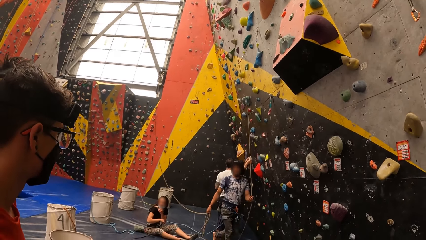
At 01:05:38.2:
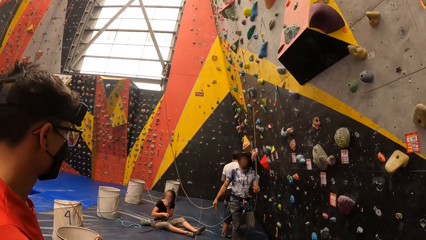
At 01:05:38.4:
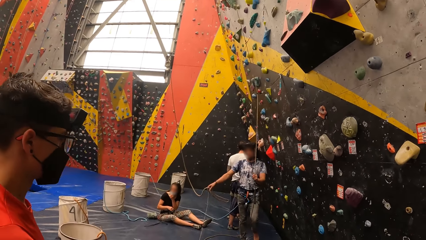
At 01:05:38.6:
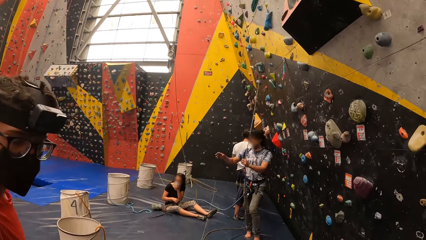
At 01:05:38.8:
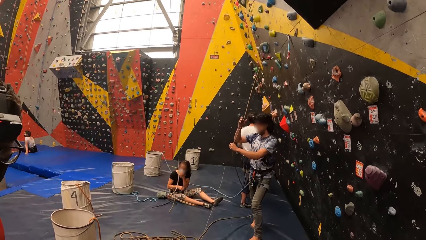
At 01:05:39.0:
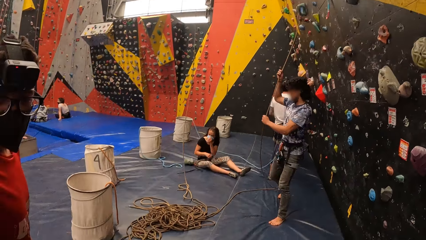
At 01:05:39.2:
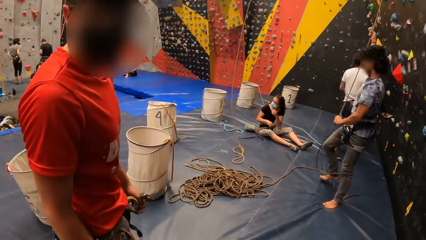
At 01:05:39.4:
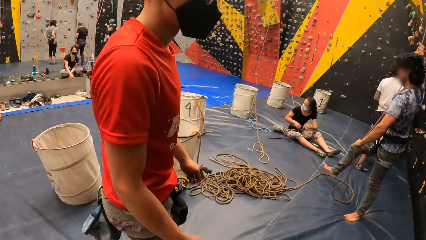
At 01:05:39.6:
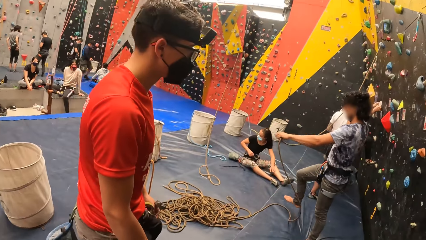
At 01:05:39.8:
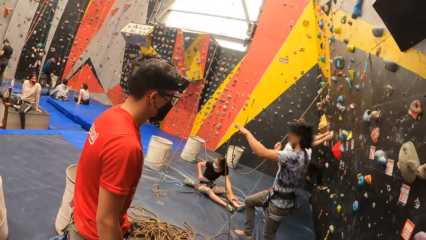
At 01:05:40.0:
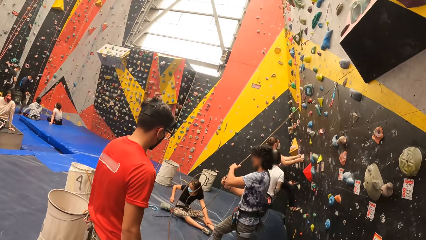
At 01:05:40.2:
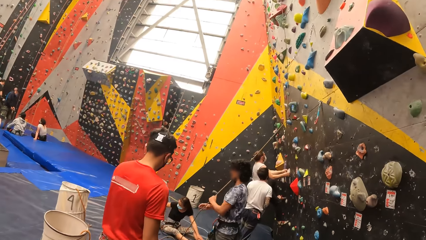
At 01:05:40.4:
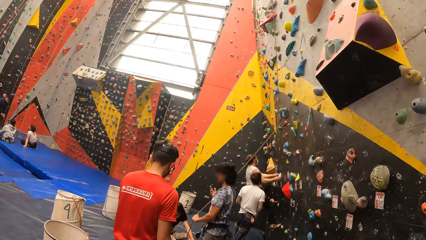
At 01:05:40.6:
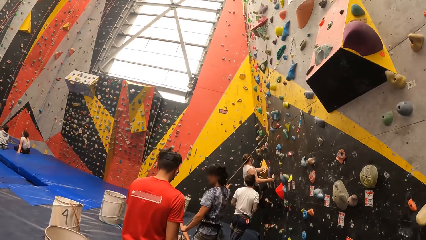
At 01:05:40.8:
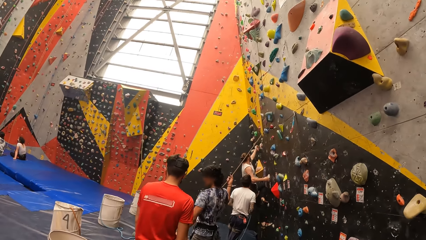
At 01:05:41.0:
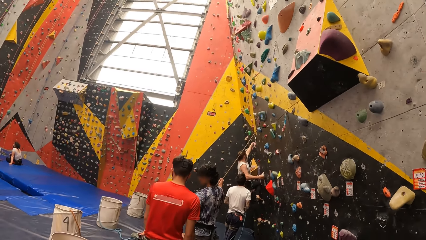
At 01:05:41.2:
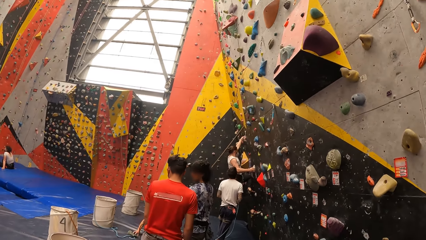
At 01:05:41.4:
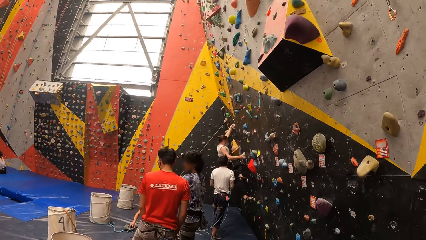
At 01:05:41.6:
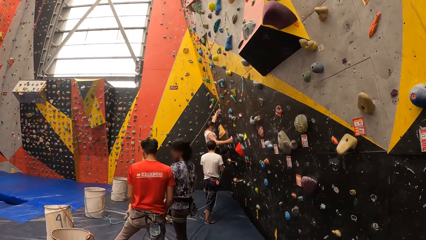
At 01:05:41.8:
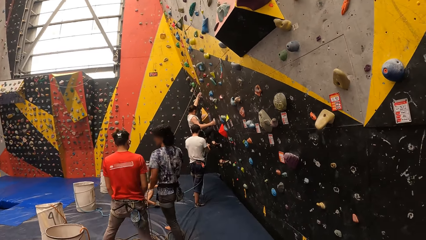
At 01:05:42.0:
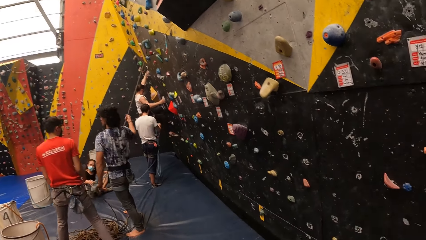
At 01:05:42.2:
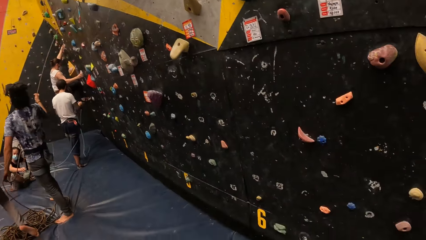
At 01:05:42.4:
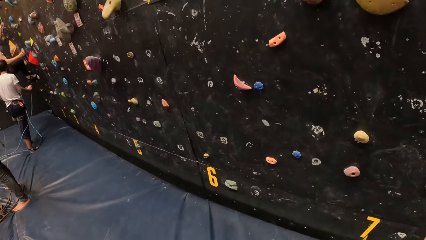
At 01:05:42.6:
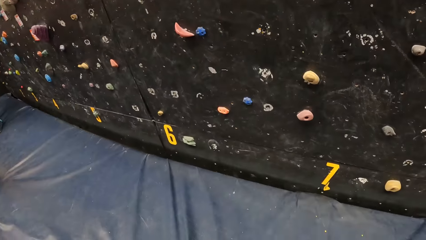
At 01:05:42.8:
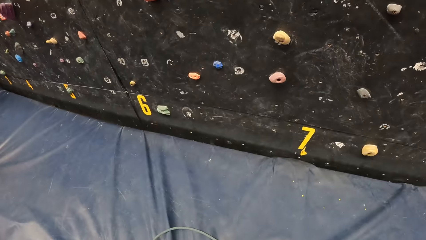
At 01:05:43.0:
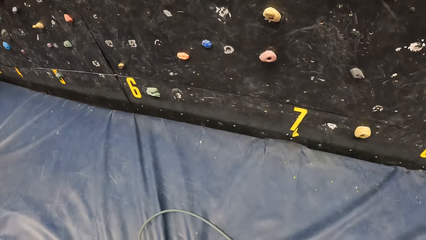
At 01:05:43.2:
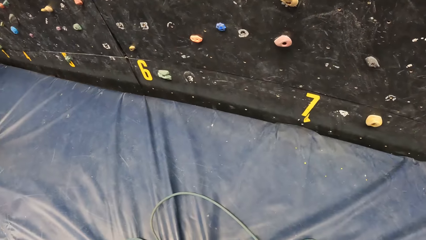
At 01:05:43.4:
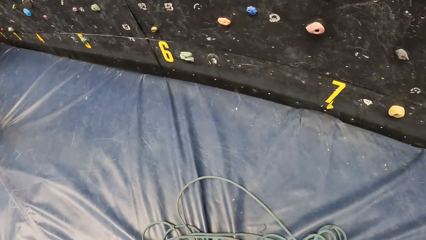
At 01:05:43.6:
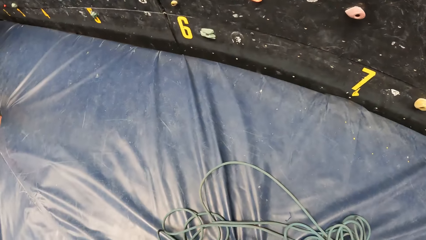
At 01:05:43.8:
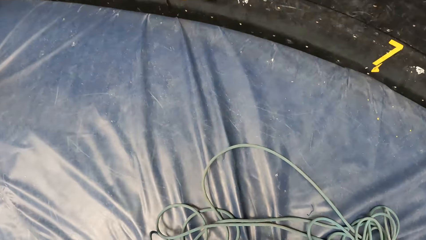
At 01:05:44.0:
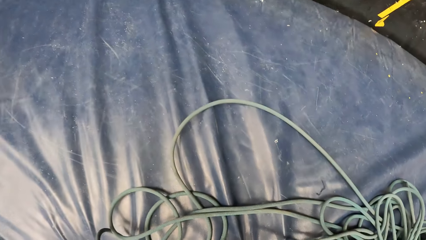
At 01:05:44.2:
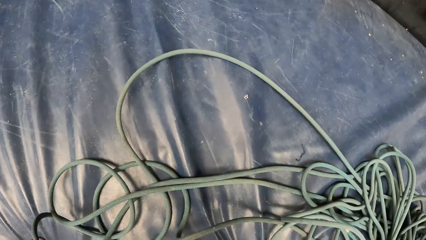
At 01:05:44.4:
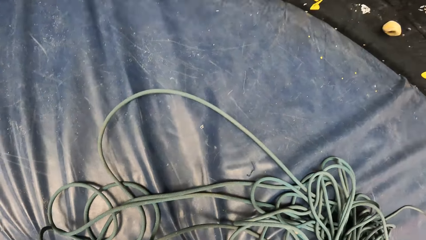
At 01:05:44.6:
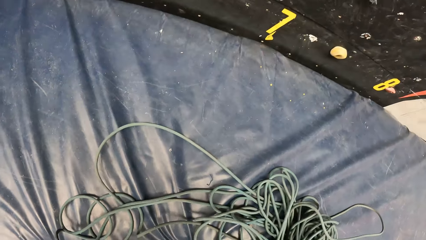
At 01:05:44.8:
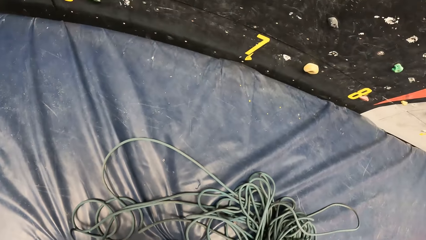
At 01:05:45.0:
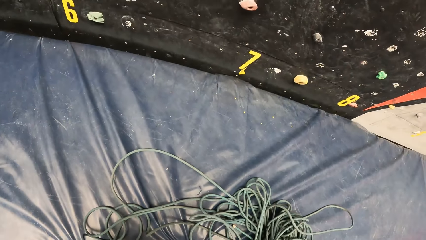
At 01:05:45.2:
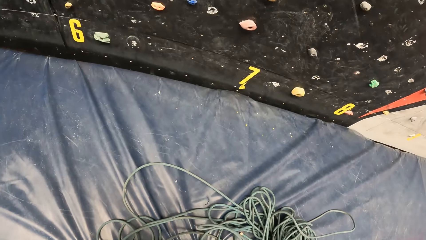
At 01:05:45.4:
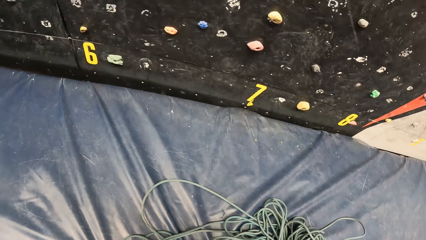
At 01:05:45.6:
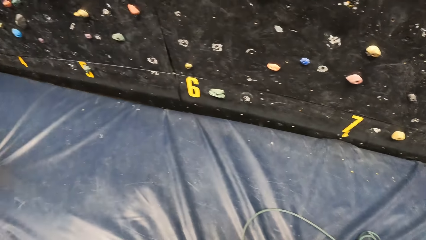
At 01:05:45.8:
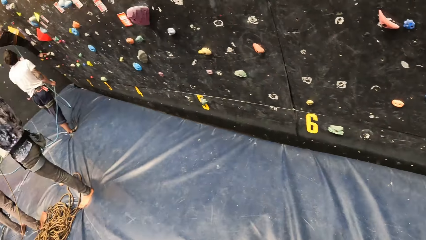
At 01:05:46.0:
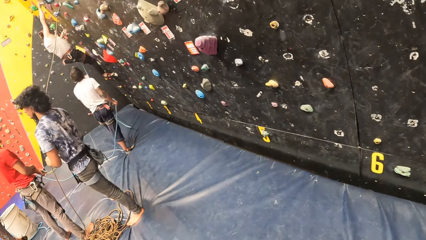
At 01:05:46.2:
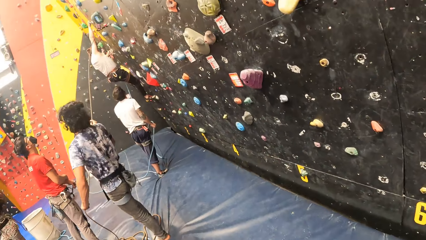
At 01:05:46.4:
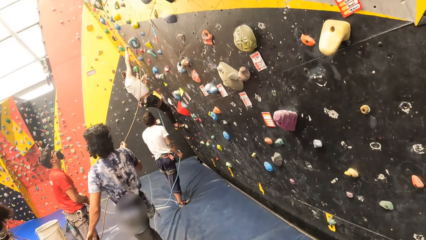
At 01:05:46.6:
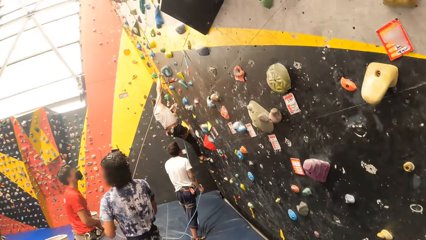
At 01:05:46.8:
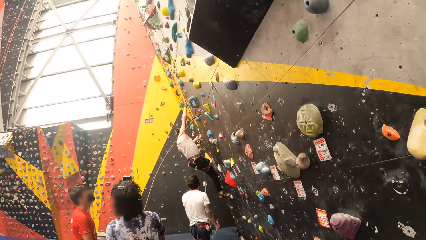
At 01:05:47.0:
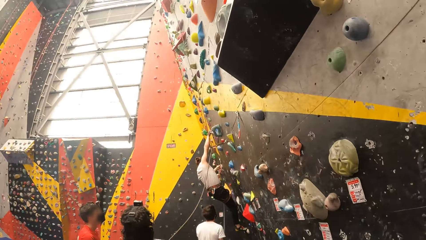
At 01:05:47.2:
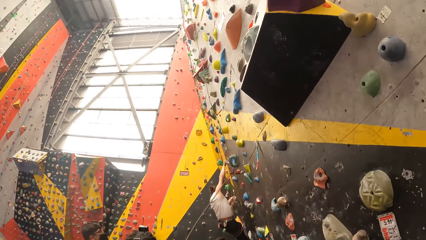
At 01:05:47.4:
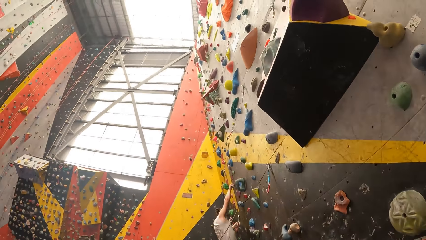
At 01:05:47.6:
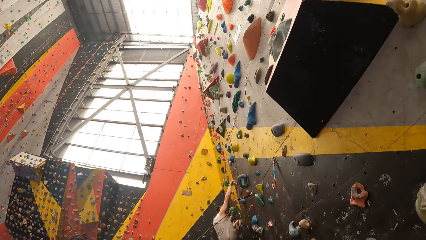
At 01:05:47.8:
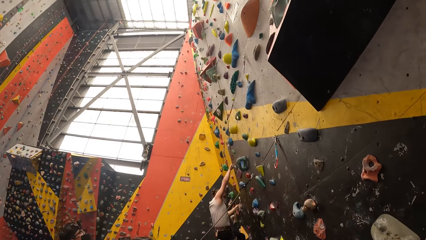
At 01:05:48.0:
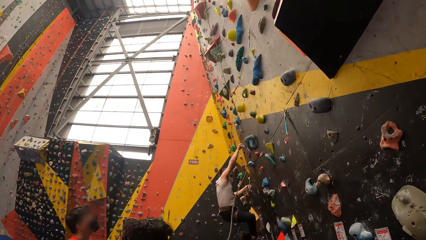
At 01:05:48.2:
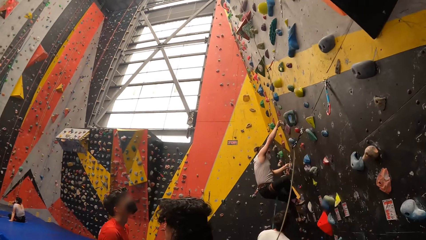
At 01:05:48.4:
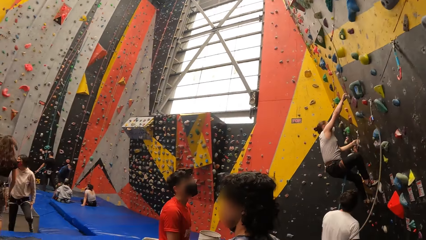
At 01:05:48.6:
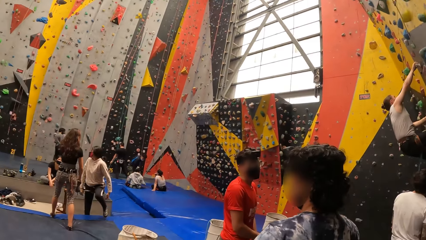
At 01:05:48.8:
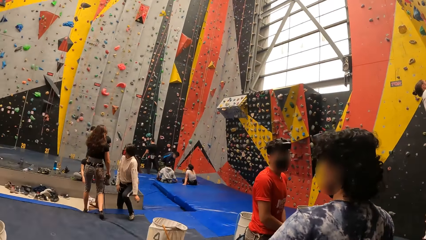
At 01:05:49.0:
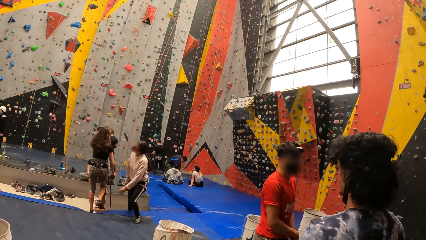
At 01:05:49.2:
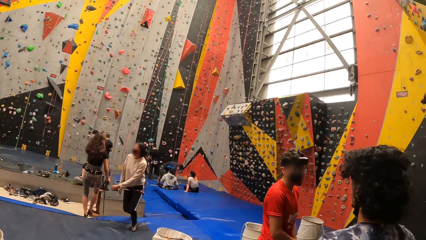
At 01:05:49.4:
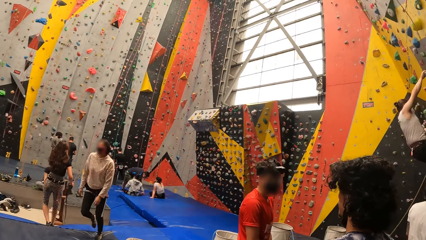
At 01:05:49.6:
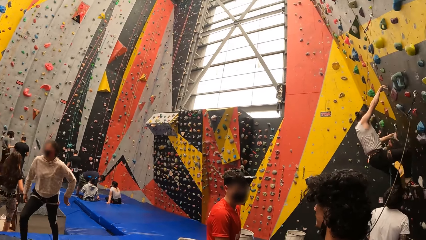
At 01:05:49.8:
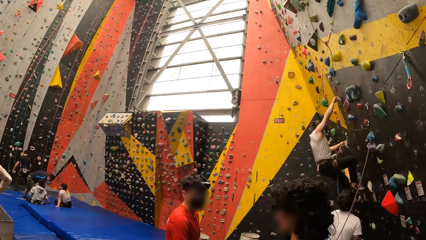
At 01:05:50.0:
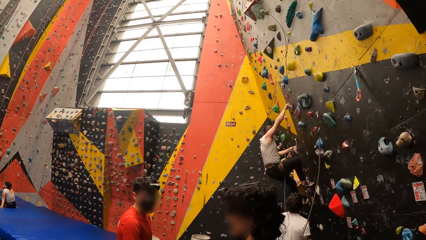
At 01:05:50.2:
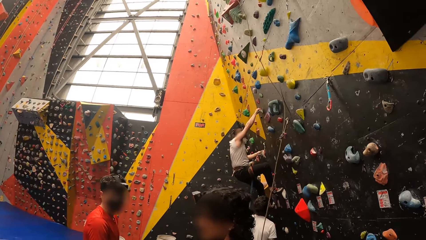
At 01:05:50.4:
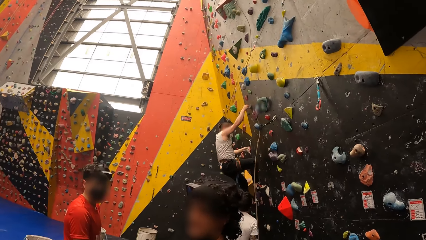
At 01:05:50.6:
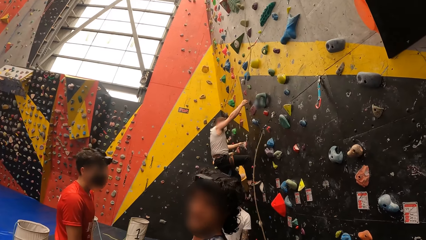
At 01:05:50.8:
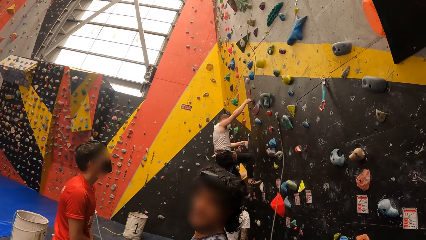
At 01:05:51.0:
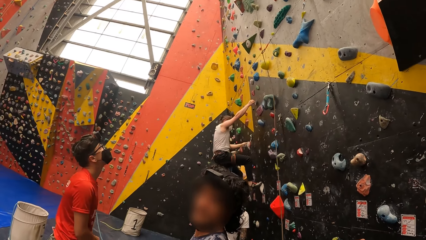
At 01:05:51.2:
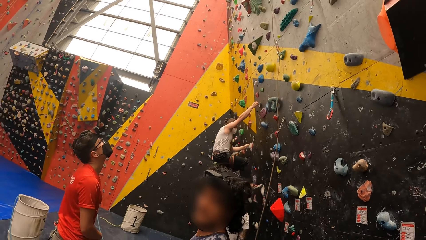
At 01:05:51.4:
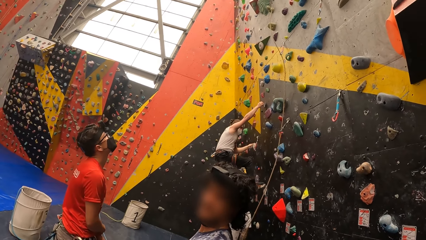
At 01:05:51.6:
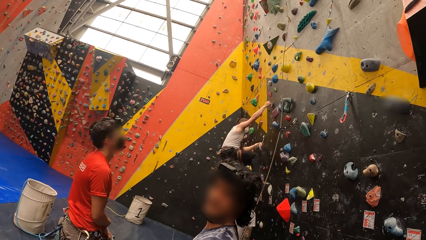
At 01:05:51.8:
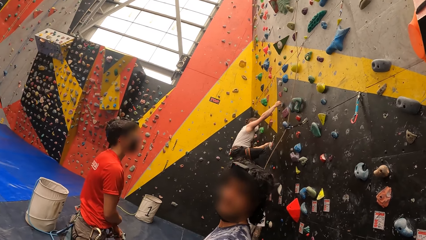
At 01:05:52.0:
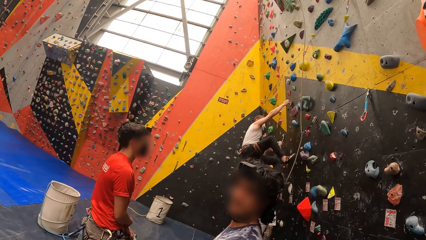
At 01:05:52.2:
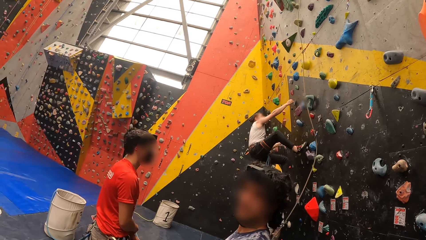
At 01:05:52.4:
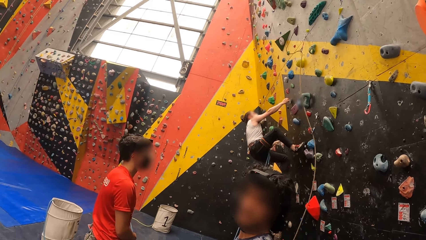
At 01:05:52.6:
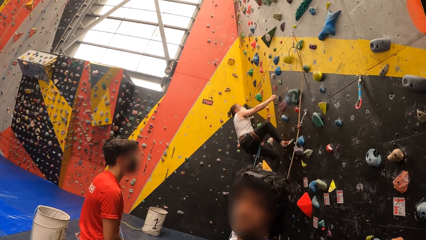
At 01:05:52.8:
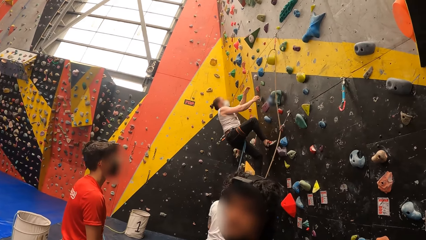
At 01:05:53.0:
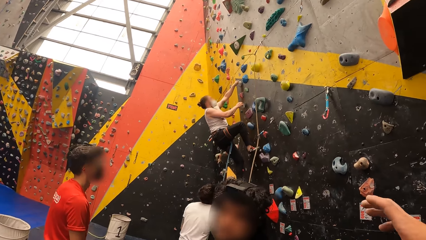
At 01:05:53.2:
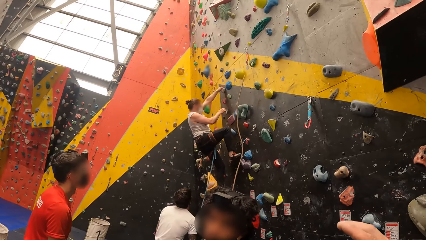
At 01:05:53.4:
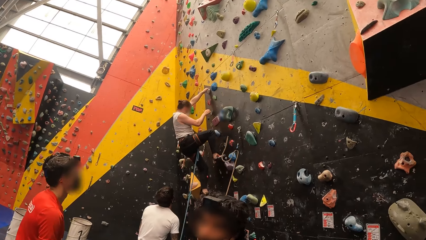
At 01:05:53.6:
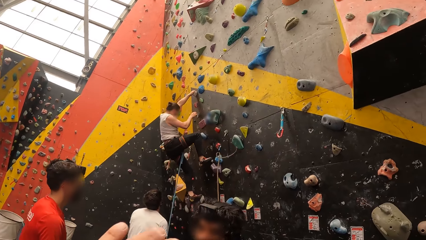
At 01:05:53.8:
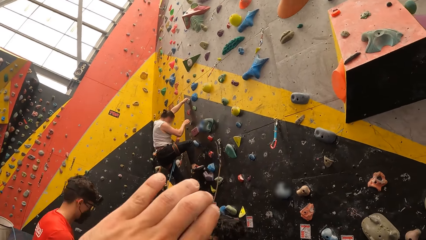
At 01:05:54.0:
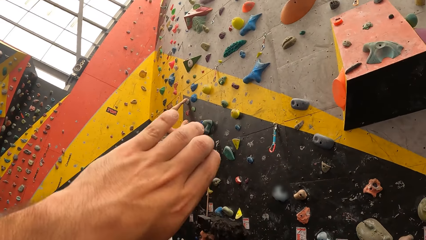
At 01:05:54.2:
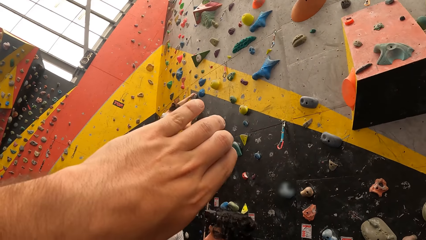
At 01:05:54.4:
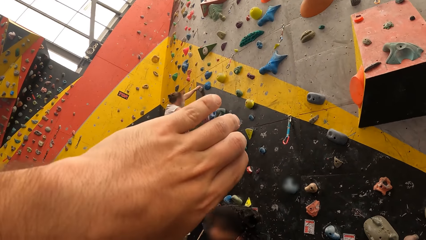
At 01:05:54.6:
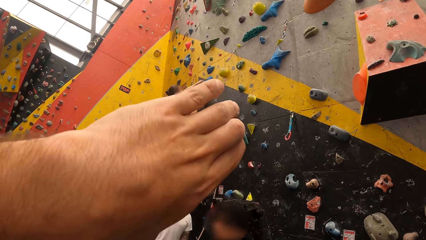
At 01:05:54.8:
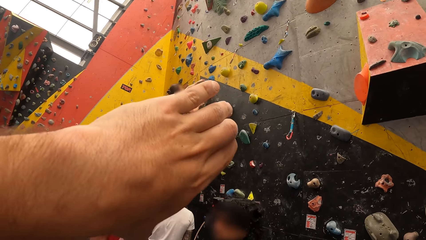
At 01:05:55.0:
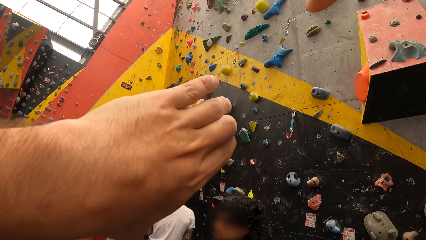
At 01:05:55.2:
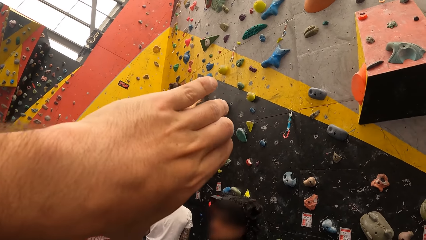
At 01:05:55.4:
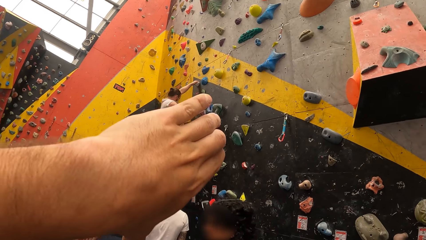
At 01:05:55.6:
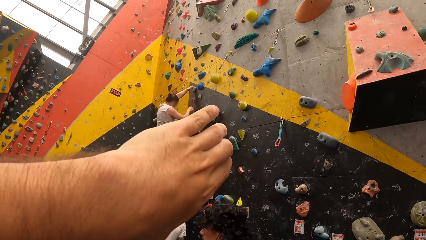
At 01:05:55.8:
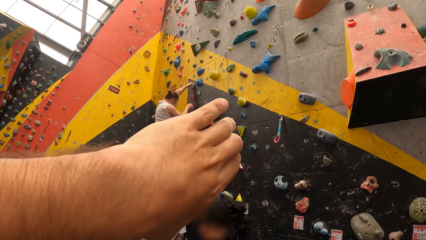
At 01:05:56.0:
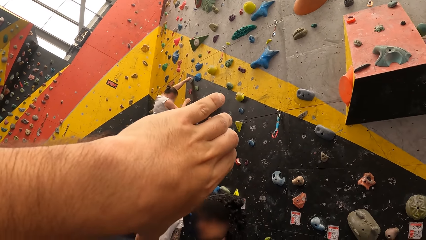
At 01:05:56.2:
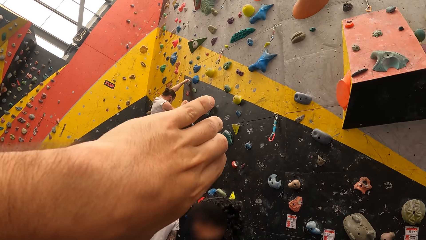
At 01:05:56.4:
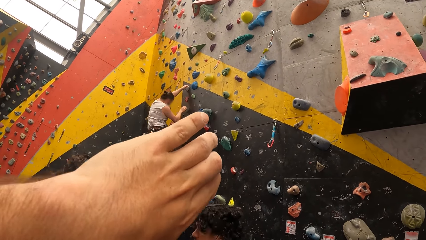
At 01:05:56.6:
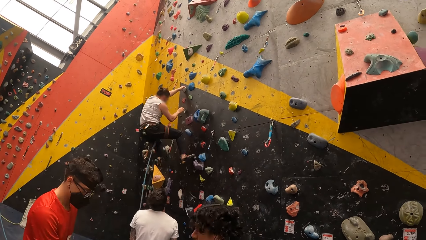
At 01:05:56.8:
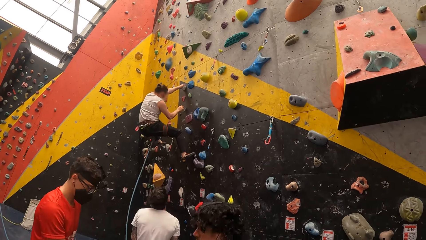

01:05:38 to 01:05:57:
The camera wearer looks around the climbing wall game. She interacts with a person. She lifts her hand.
